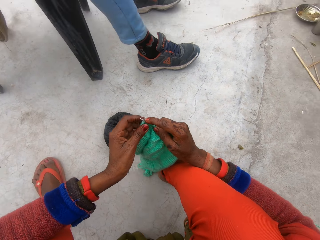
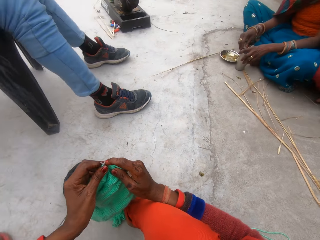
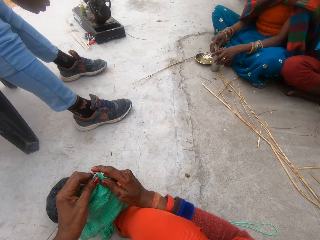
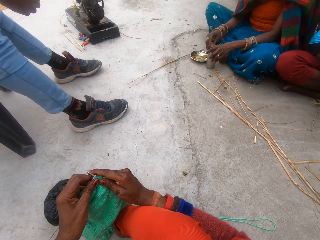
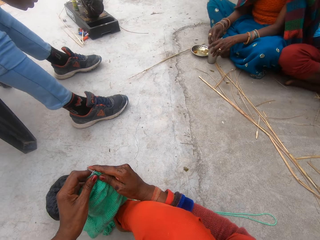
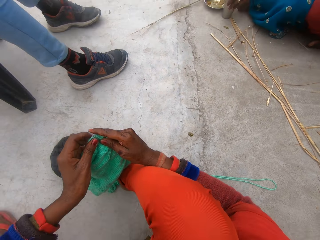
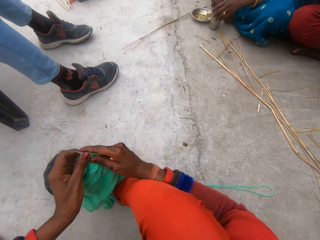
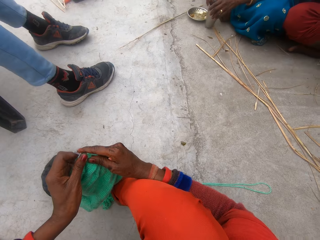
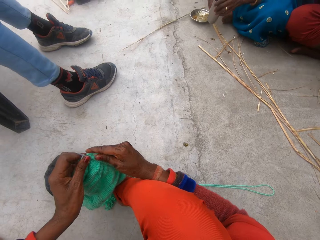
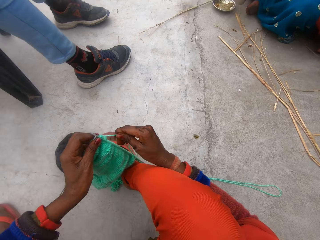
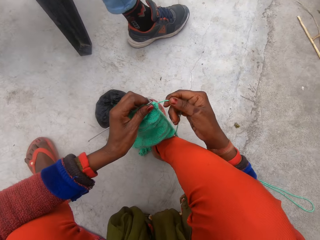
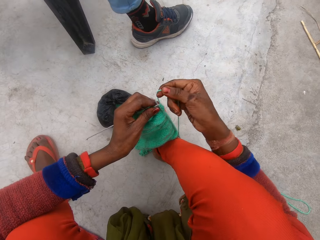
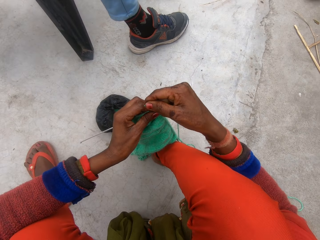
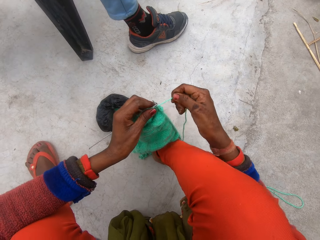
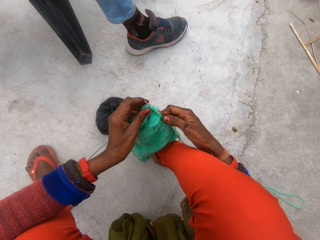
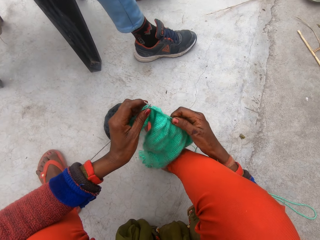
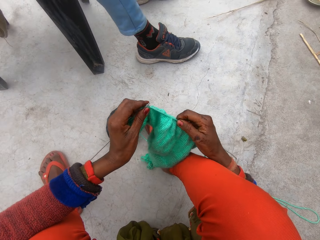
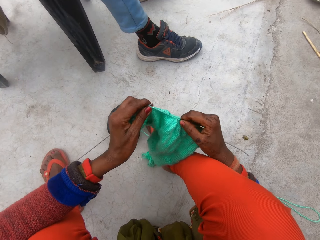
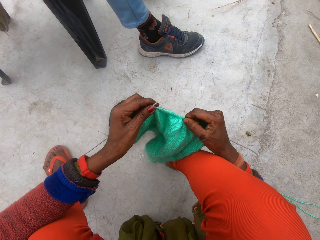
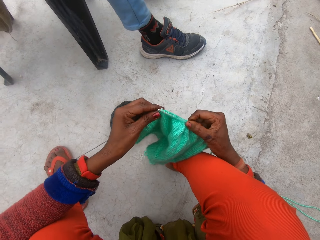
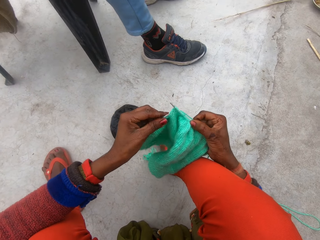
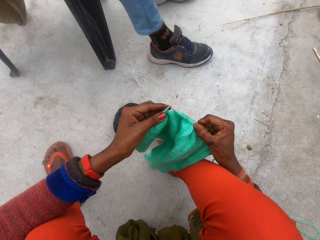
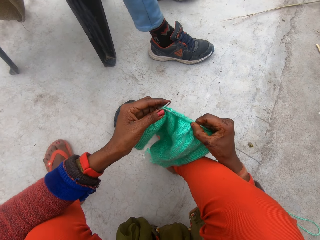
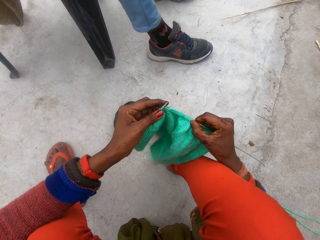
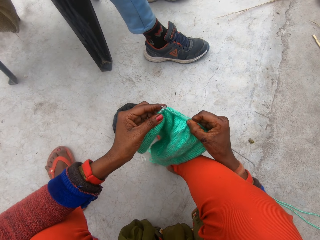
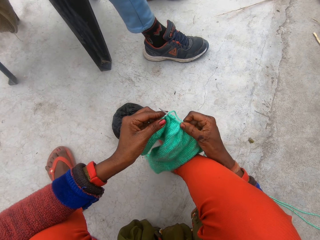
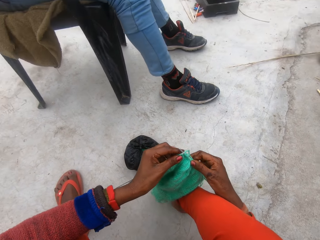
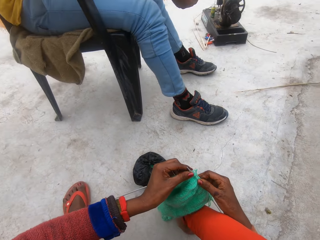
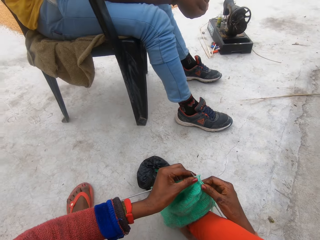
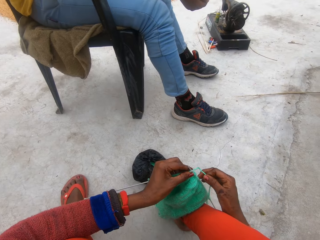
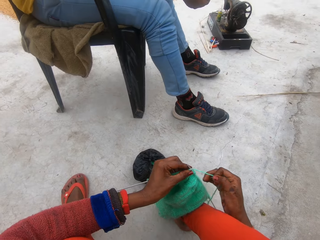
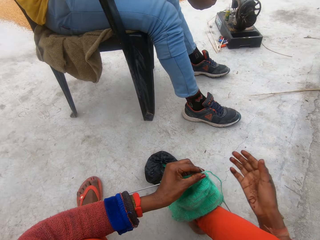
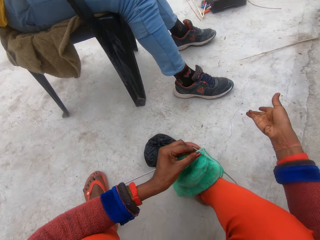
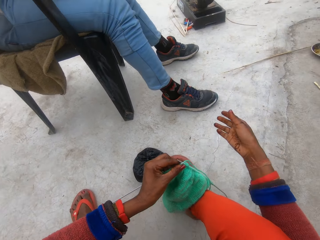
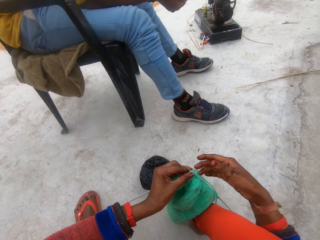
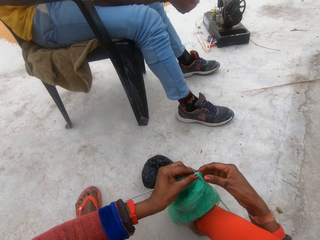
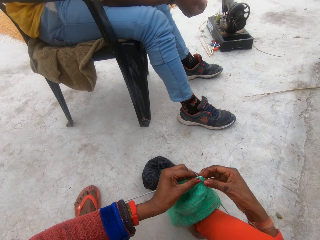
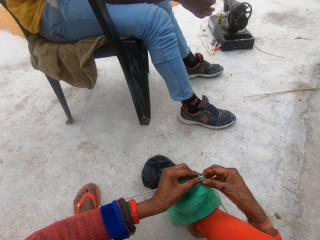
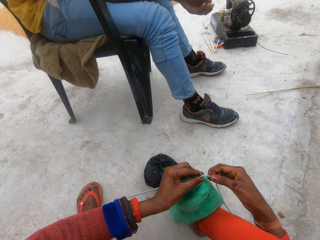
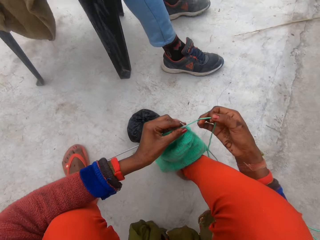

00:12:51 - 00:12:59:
The camera wearer loops the wool around the knitting needles with her right hand. She knits the cloth with the knitting needles in her hands. She gestures with her right hand.

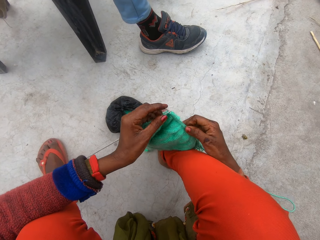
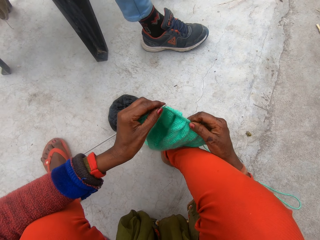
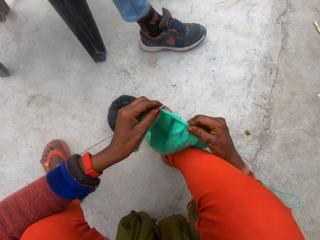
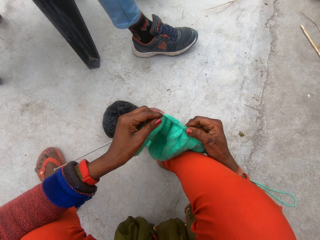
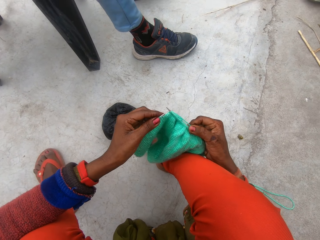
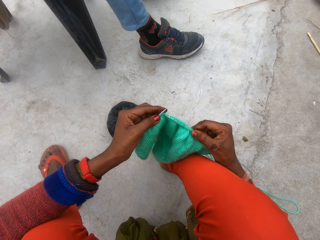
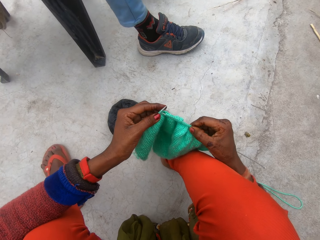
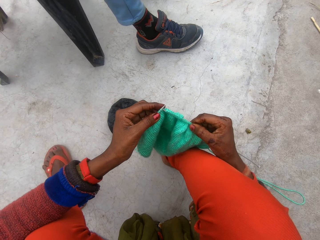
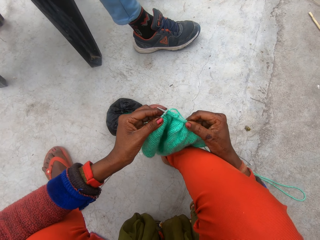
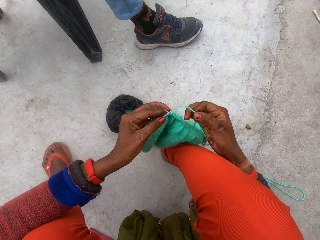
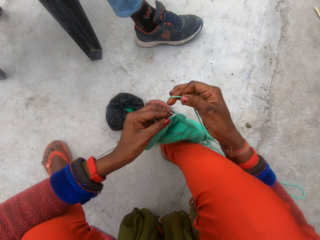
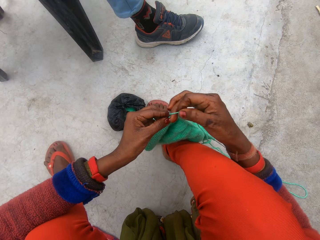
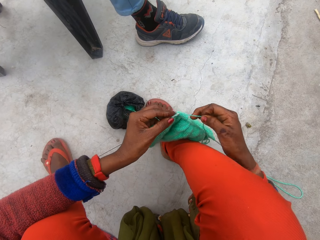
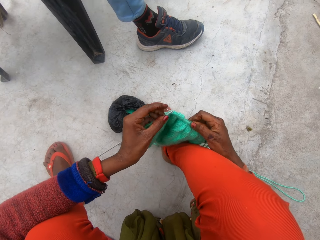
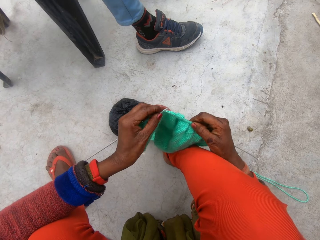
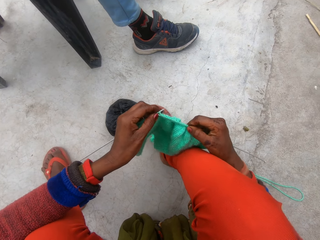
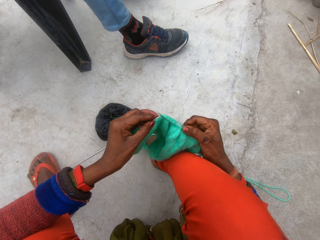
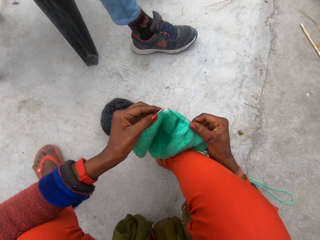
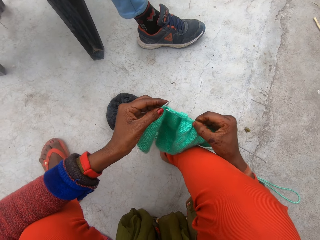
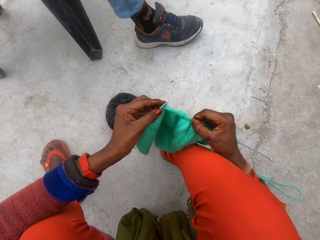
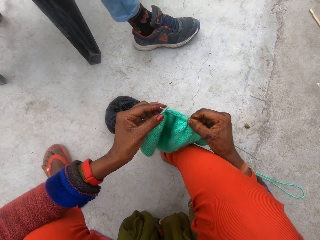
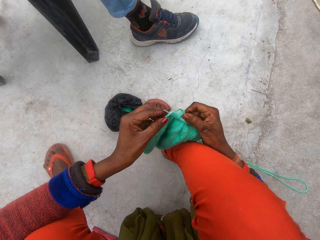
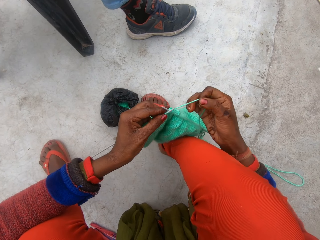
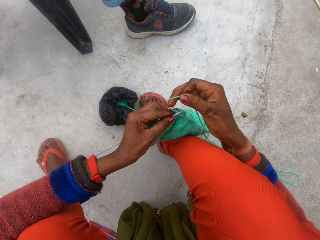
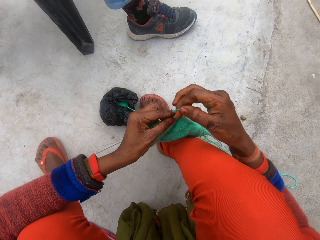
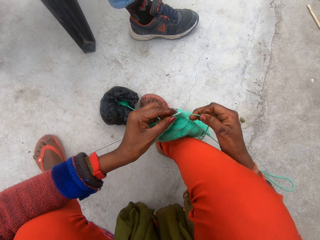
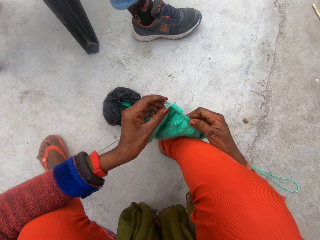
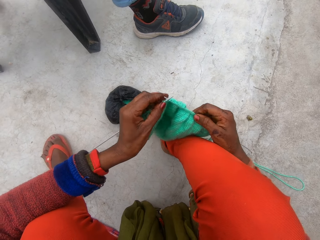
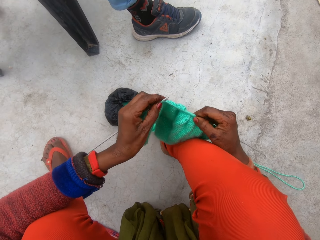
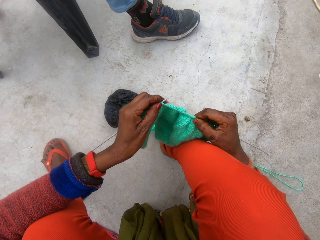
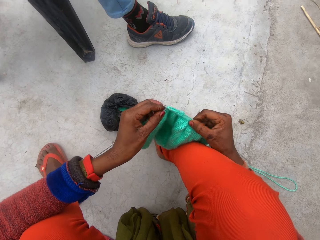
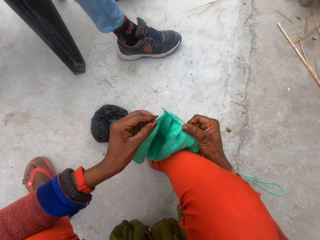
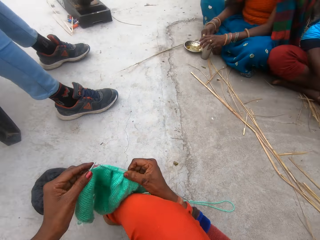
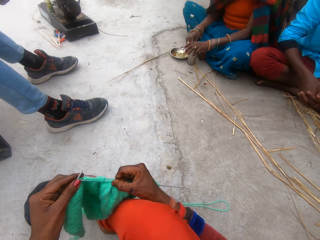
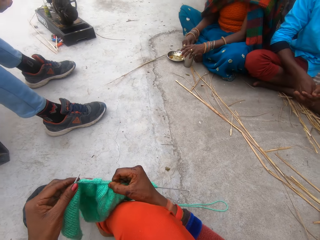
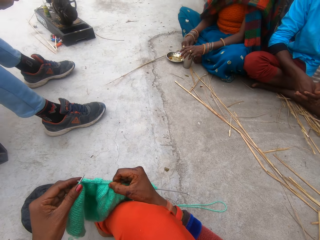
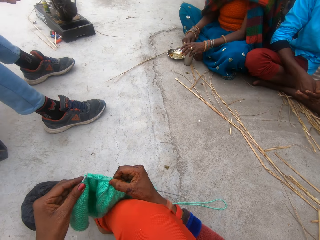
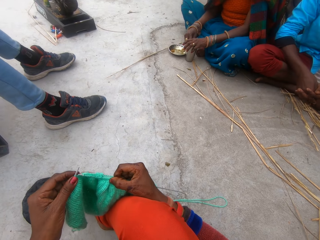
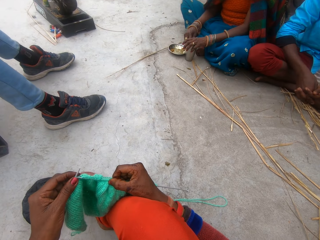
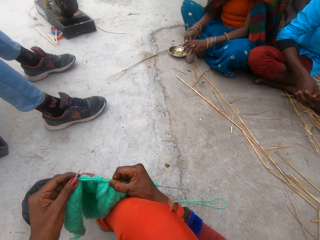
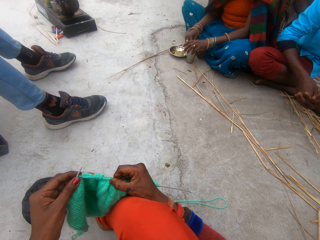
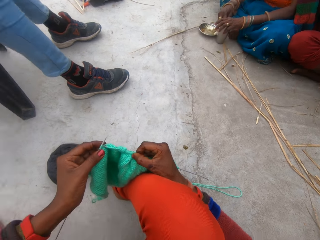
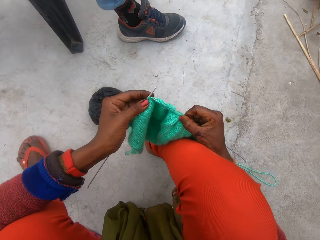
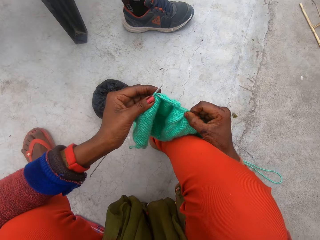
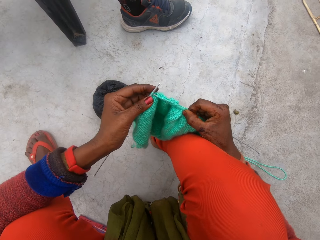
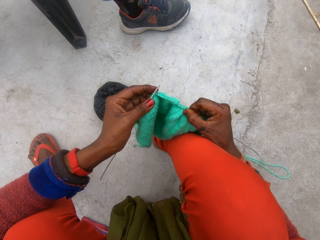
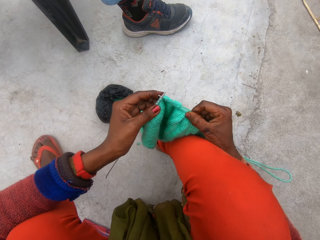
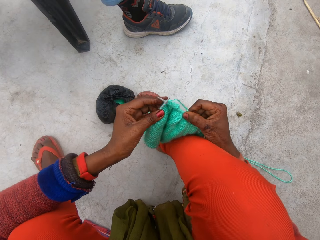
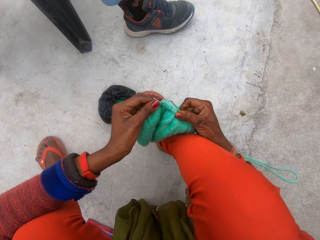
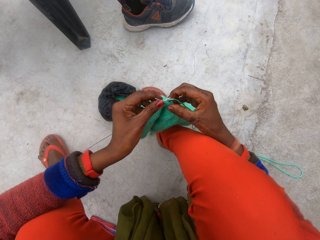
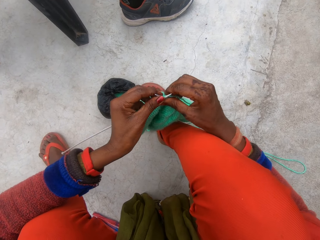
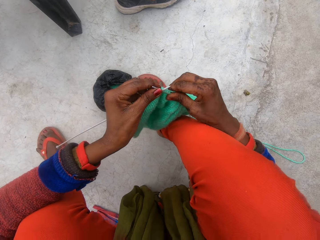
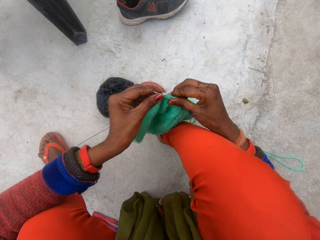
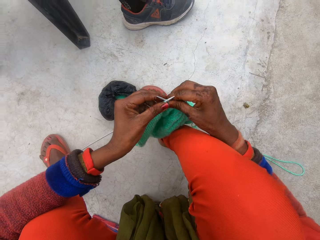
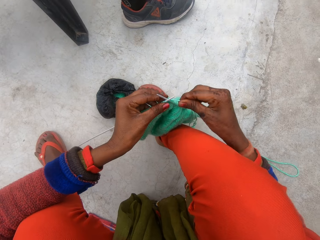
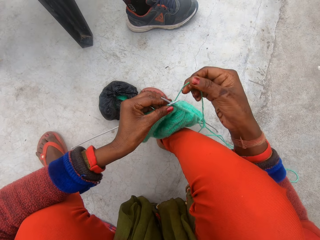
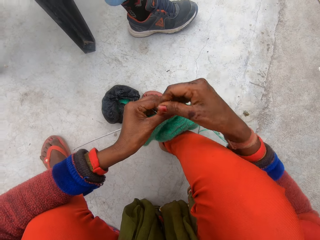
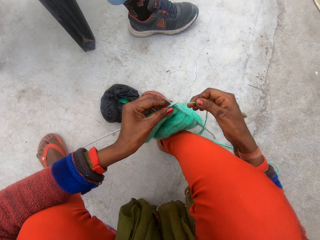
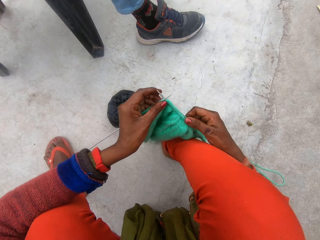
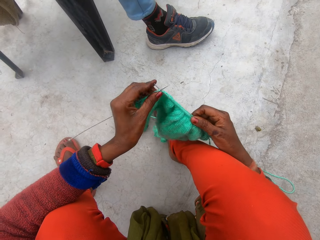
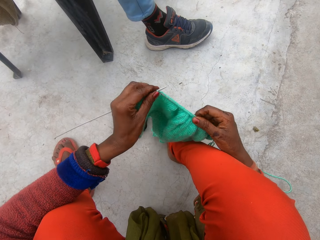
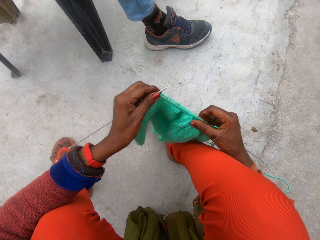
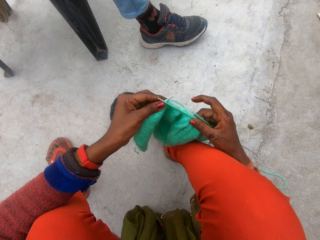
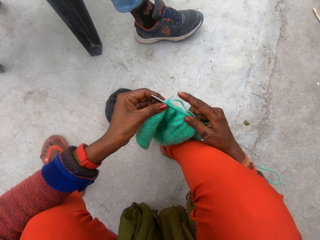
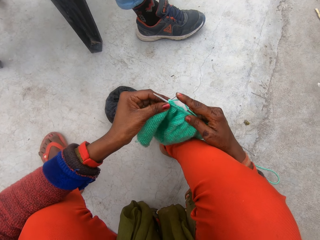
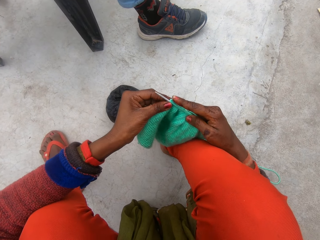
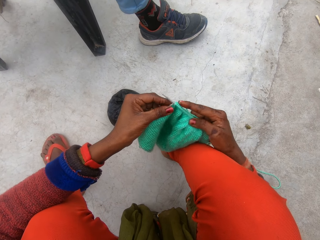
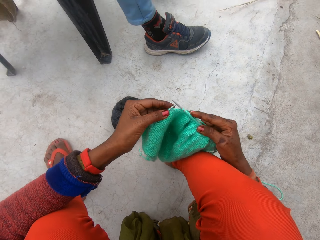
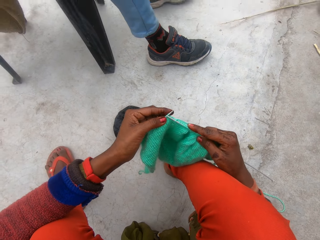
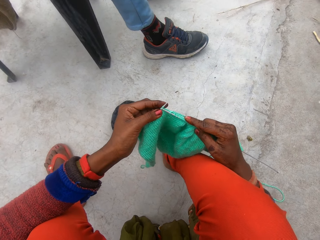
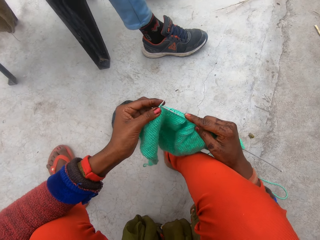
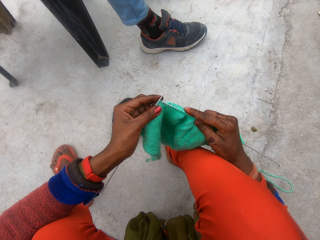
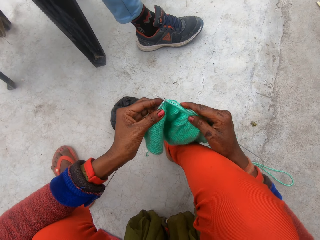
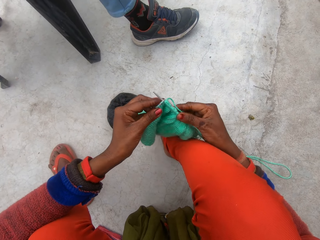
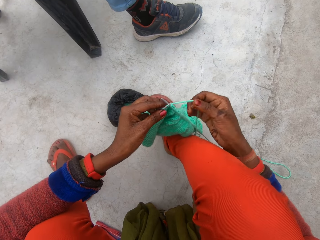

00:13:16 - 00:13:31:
The camera wearer knits the cloth with the knitting needles in her hands. She loops the wool around the knitting needles with her right hand. She knits the cloth with the knitting needles in her hands. She loops the wool around the knitting needles with her right hand. She knits the cloth with the knitting needles in her hands. She looks at a woman. The camera wearer knits a crochet. She adjusts the knitted cloth with her right hand. She loops the wool around the knitting needles with her right hand. She knits the cloth with the knitting needles in her hands.
